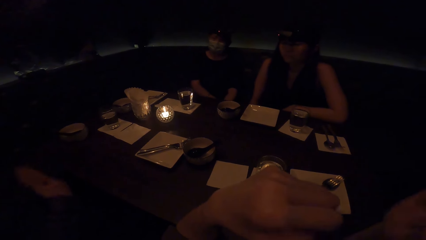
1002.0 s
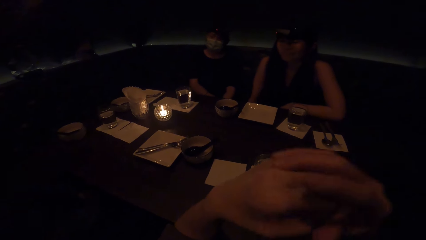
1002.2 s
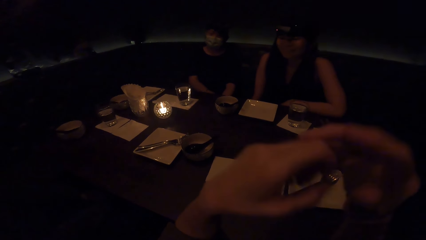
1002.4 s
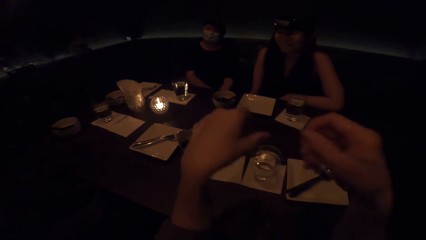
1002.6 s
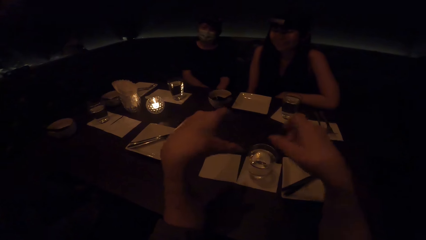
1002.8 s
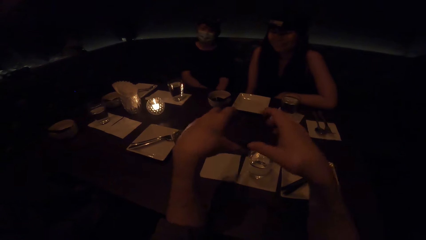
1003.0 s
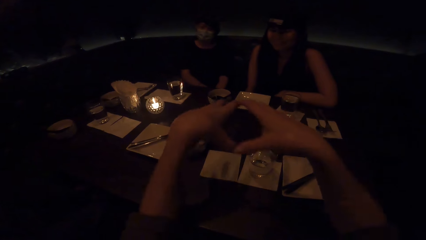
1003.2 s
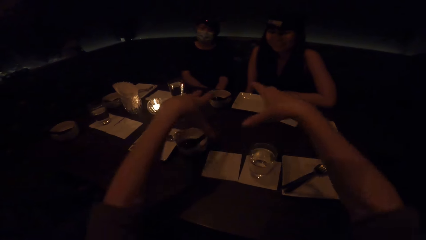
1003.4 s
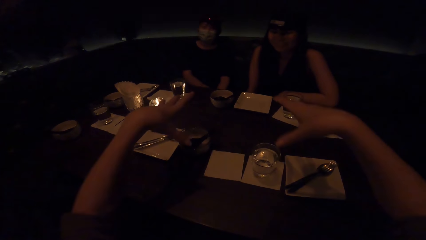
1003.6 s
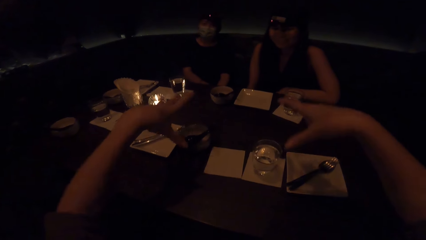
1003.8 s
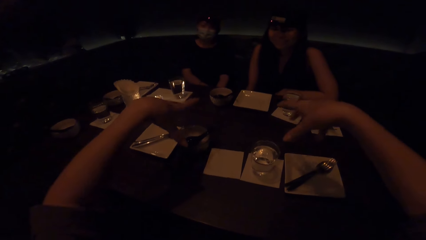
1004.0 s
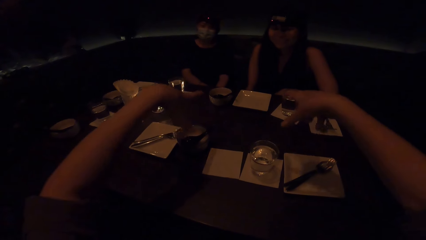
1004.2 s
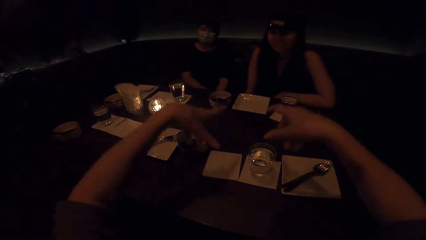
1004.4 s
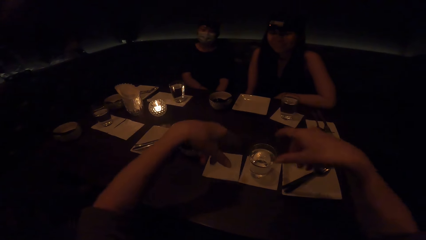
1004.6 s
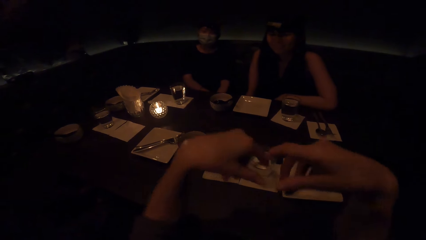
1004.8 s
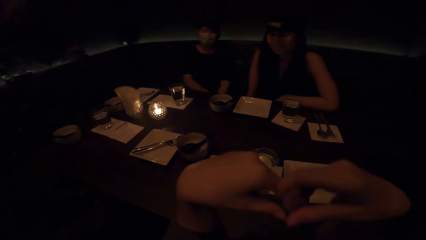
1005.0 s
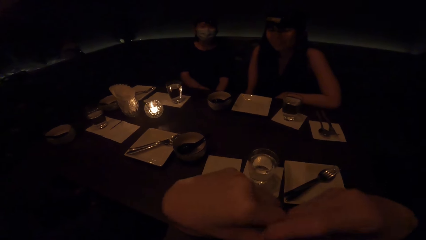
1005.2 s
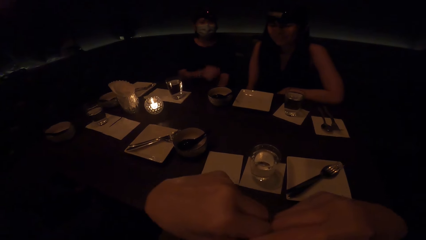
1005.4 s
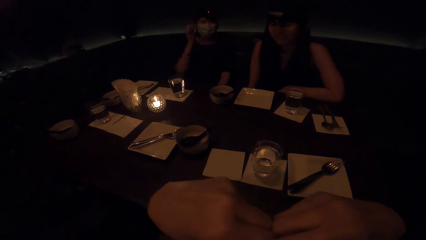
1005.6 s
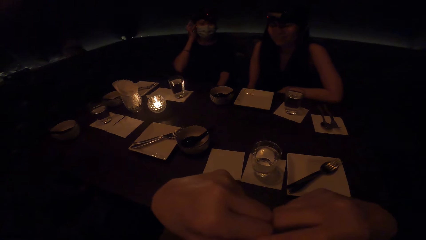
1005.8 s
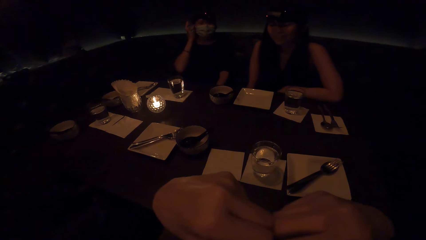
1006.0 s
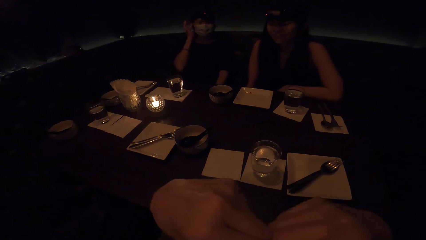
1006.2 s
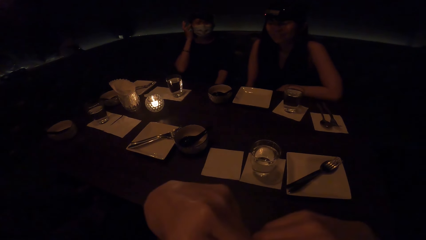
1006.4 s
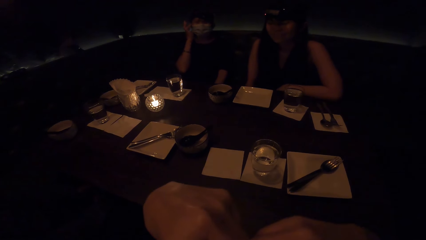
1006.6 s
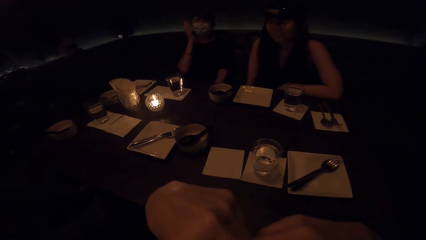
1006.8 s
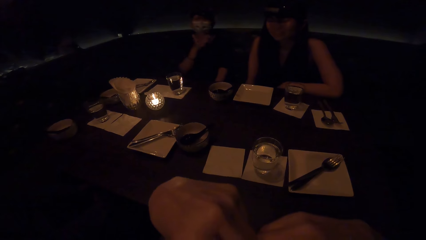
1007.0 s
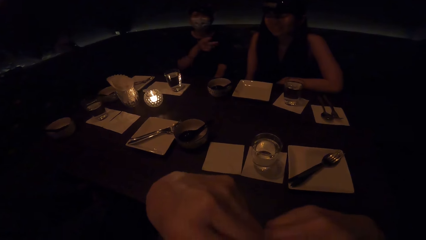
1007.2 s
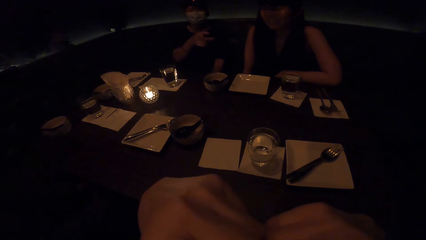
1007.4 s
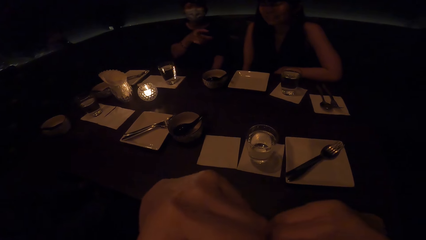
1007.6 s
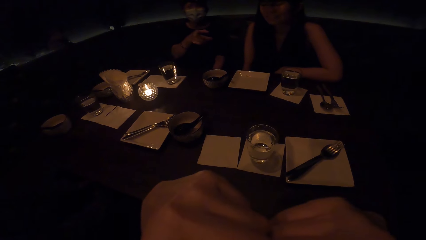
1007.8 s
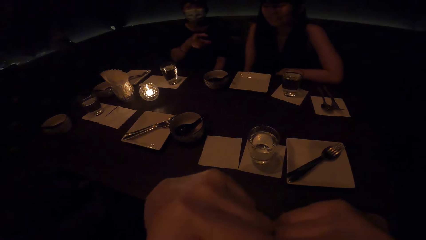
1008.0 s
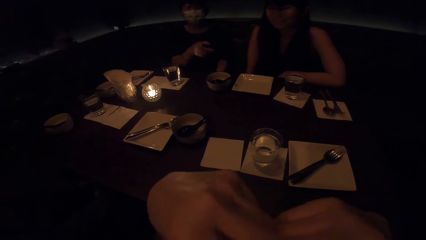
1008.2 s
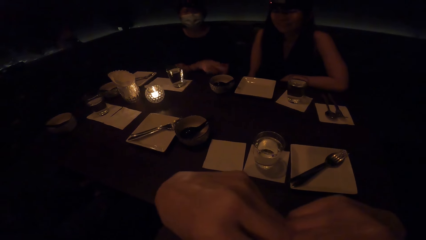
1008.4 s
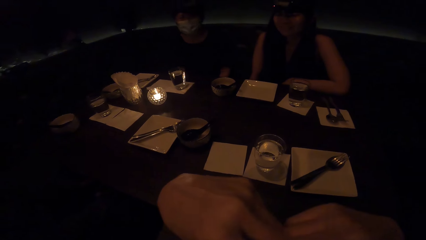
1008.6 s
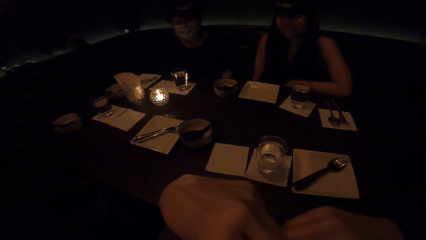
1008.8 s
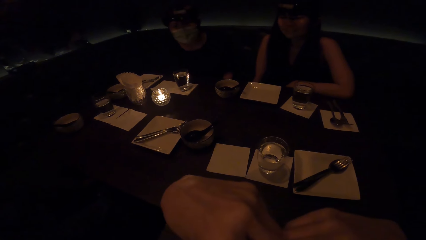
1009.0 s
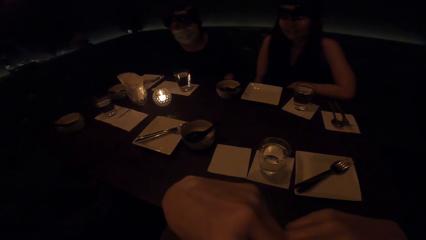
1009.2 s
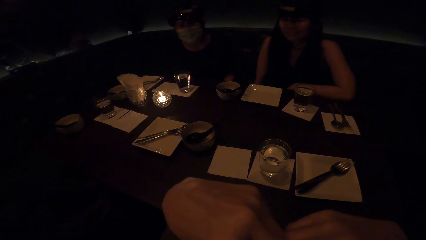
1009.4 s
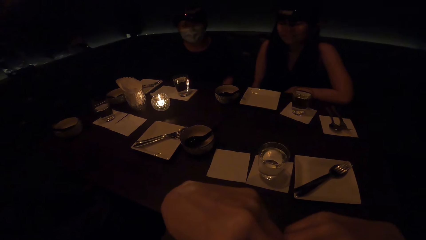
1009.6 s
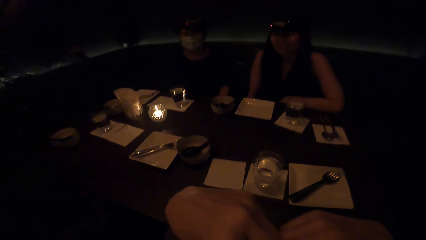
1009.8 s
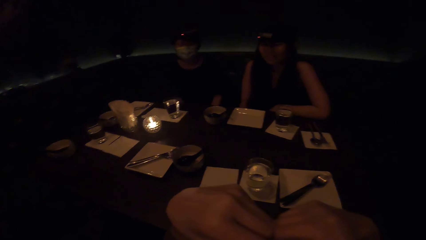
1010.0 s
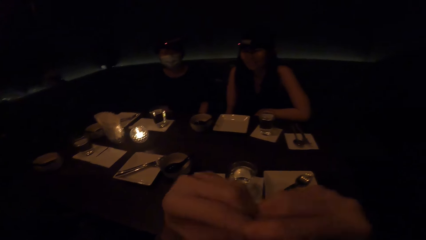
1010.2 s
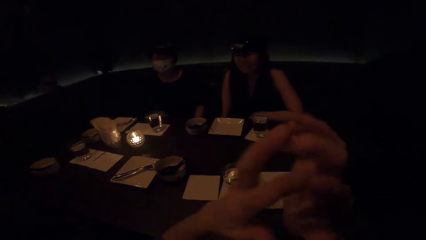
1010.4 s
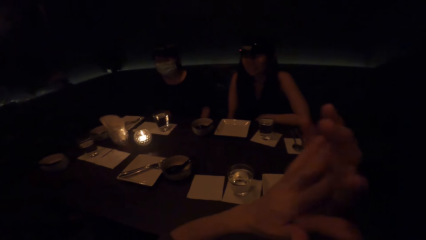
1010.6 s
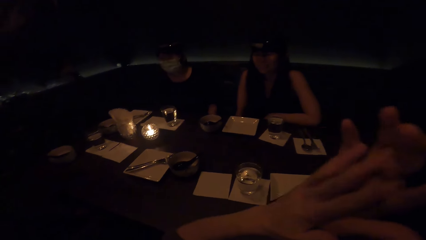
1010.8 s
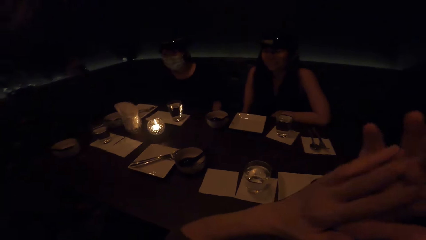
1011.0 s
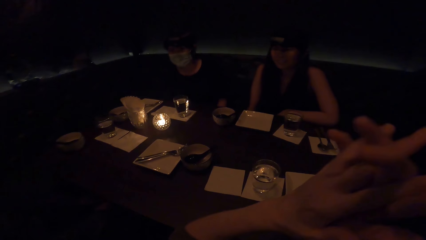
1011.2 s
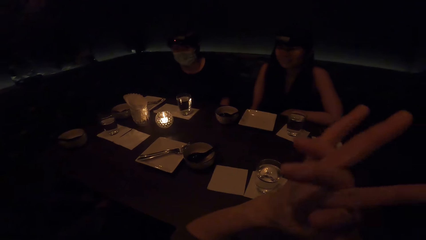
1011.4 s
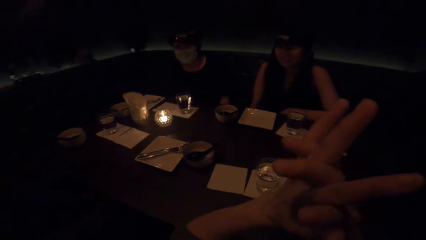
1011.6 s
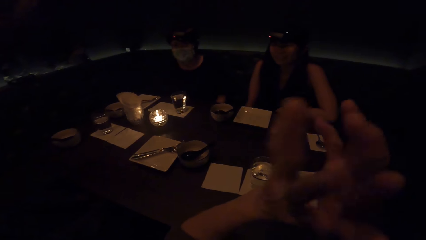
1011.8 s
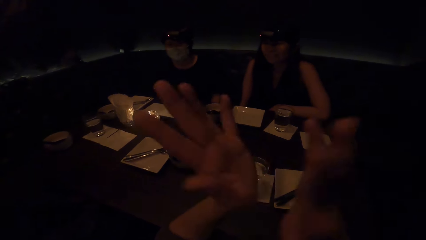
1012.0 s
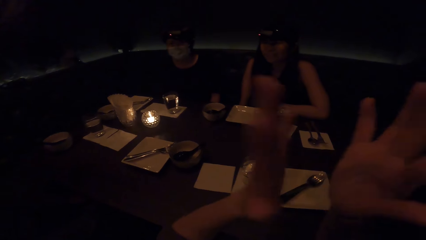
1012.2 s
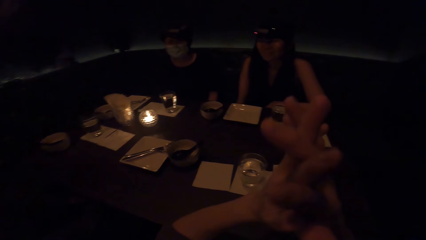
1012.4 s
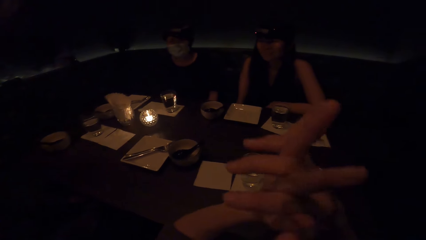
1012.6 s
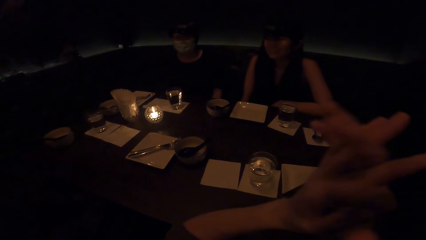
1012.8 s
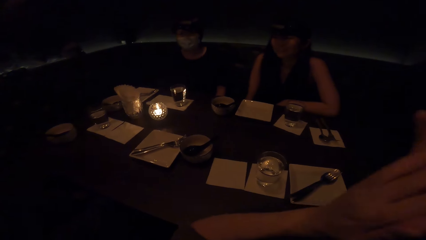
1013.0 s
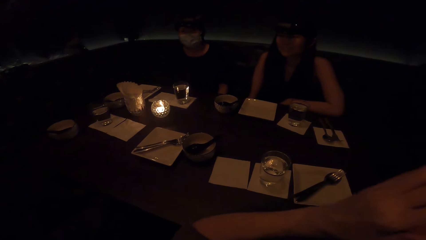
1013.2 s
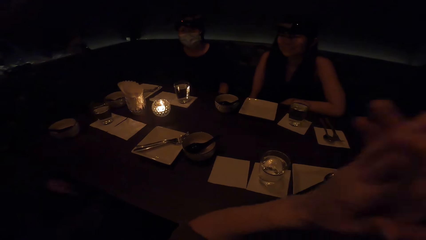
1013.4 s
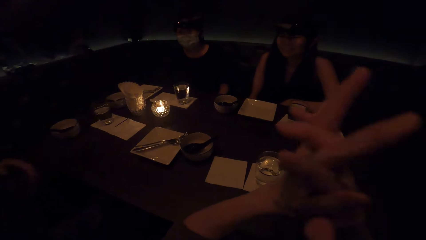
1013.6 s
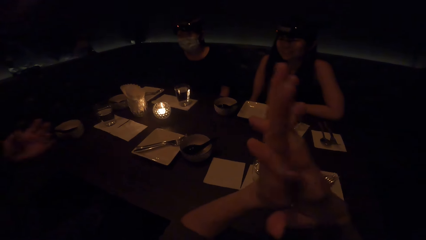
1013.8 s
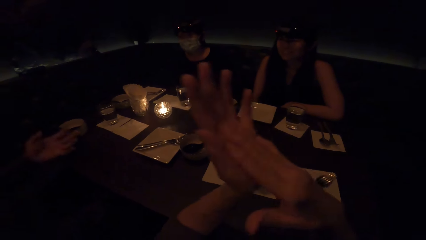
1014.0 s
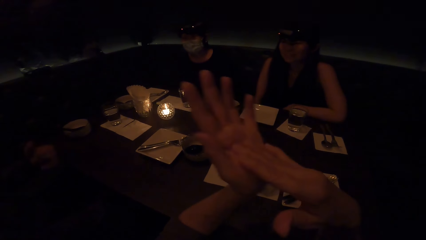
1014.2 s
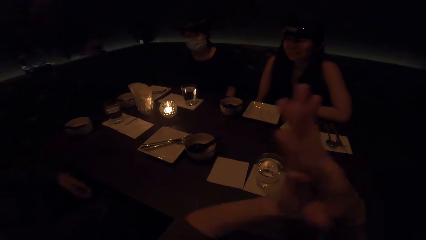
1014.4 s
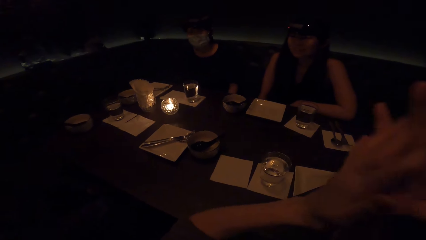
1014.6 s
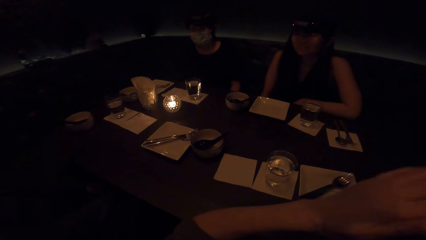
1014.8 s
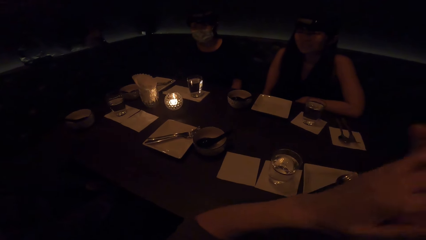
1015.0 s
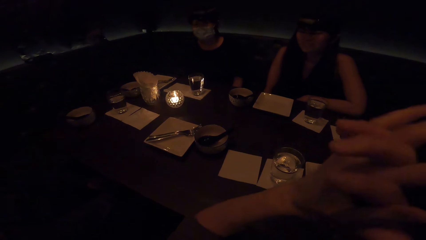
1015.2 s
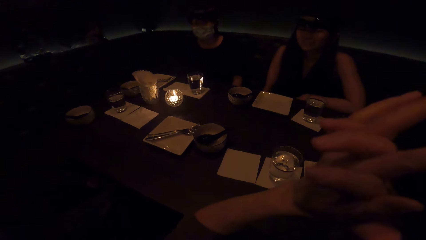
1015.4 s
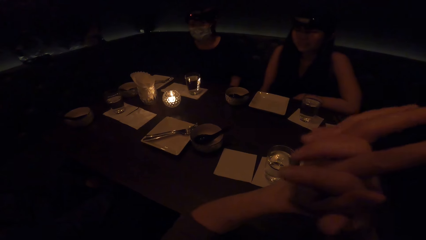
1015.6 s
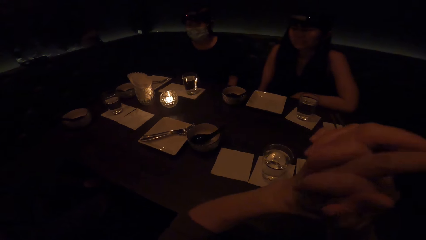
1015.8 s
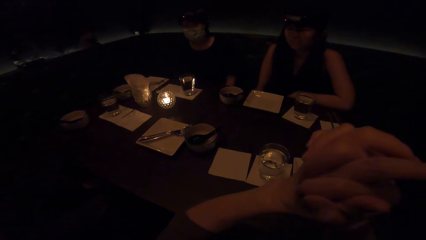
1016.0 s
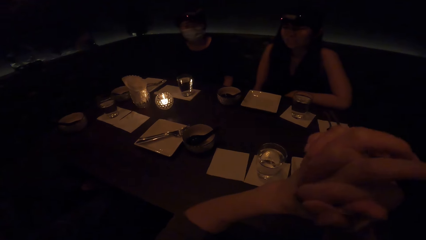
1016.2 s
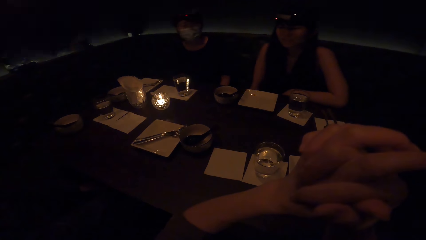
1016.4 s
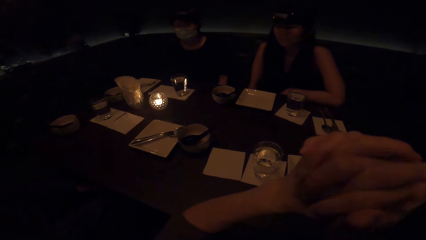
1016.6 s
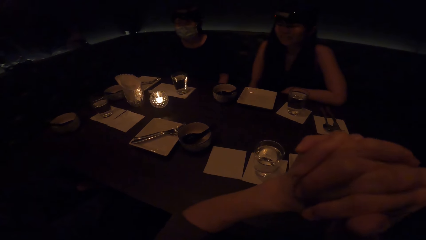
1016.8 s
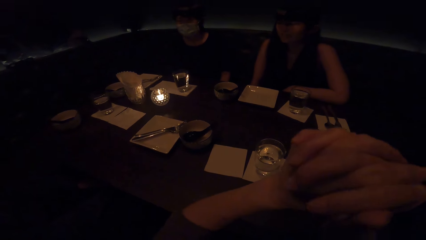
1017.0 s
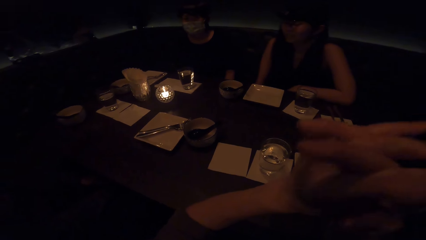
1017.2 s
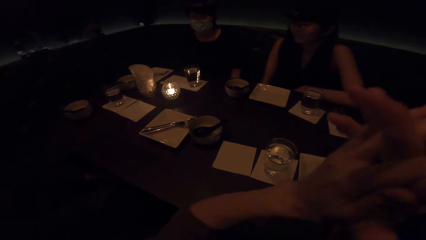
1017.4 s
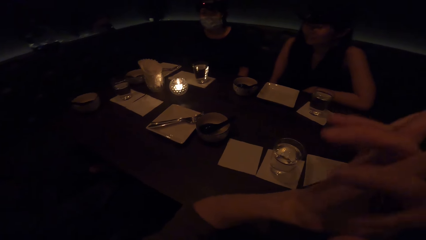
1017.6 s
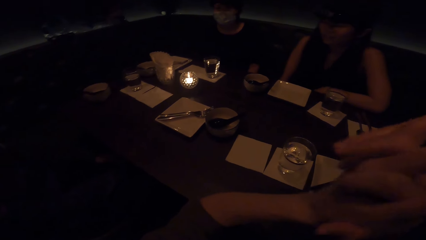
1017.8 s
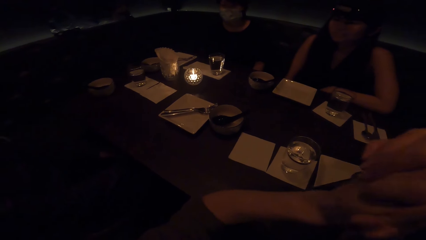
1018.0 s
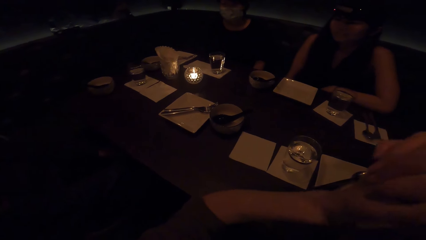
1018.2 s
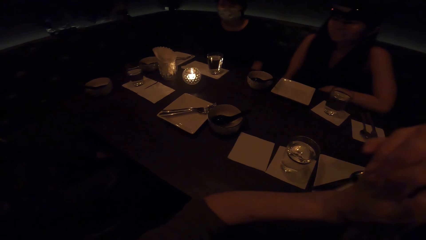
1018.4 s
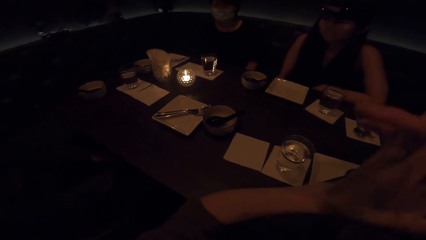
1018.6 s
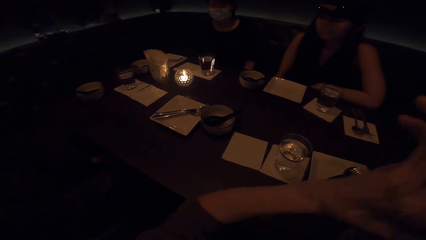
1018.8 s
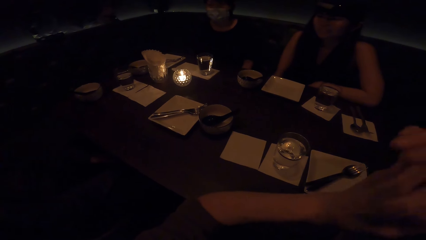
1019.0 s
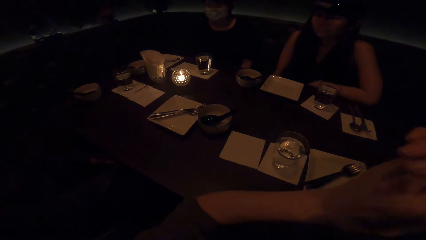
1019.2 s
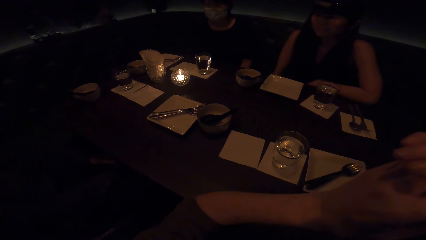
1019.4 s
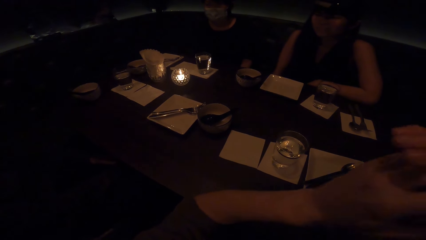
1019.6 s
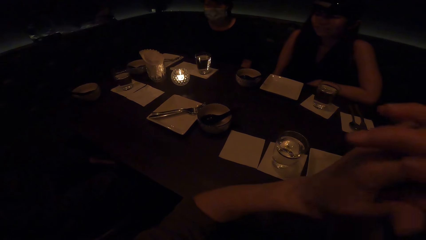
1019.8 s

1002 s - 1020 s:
The camera wearer demonstrates using hands.
